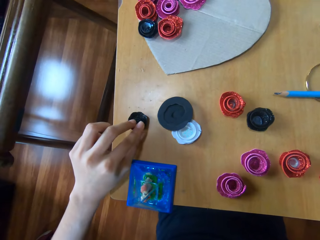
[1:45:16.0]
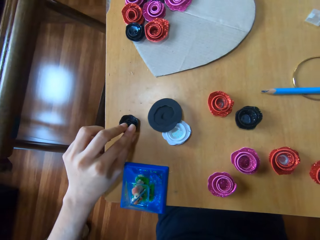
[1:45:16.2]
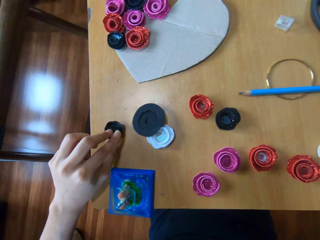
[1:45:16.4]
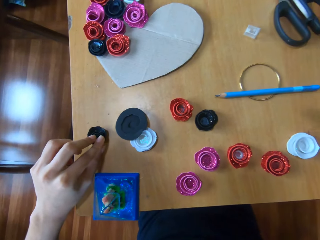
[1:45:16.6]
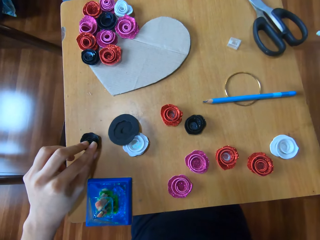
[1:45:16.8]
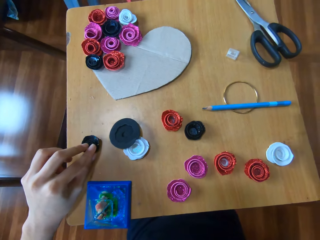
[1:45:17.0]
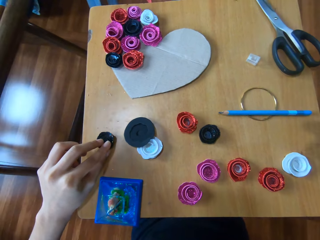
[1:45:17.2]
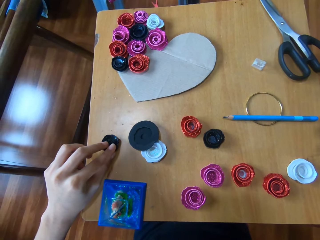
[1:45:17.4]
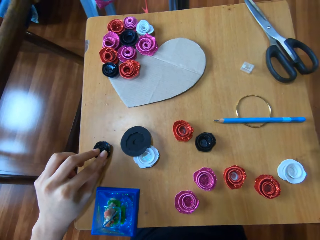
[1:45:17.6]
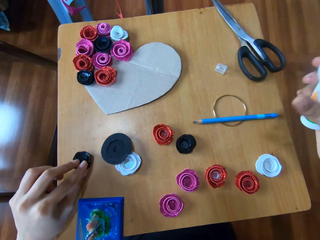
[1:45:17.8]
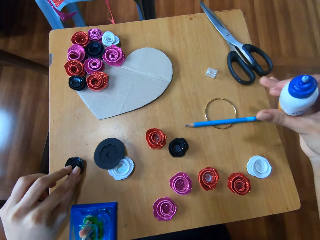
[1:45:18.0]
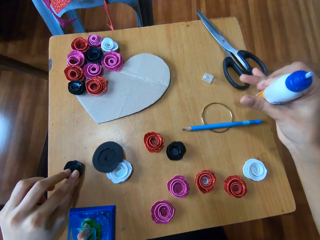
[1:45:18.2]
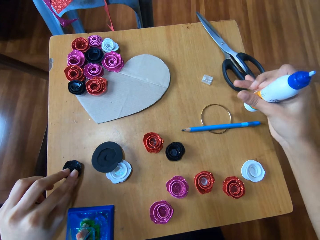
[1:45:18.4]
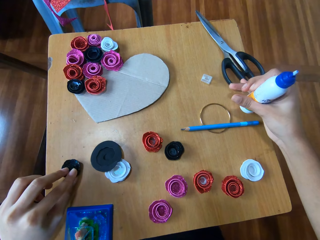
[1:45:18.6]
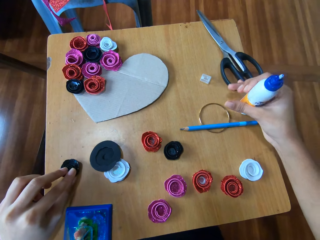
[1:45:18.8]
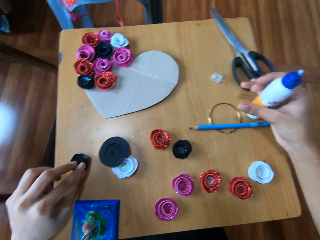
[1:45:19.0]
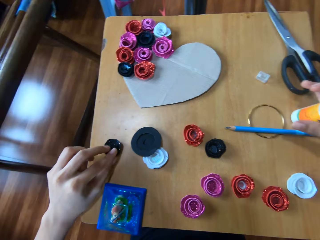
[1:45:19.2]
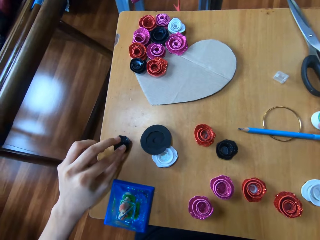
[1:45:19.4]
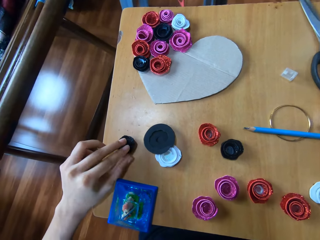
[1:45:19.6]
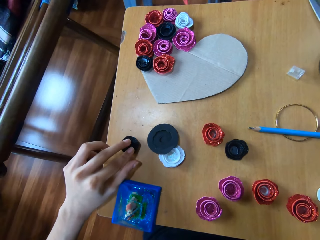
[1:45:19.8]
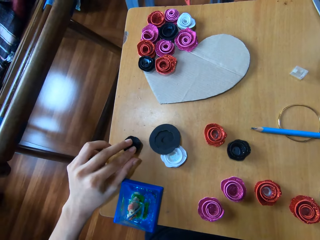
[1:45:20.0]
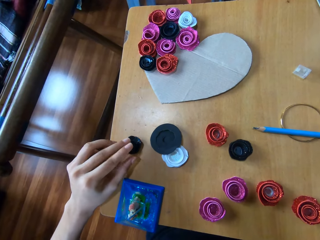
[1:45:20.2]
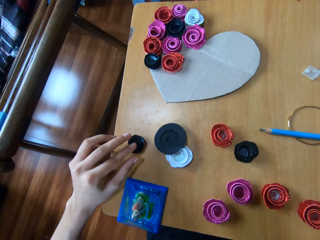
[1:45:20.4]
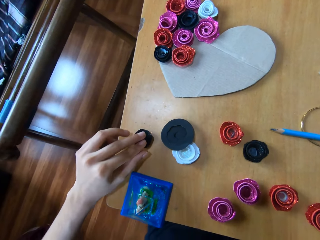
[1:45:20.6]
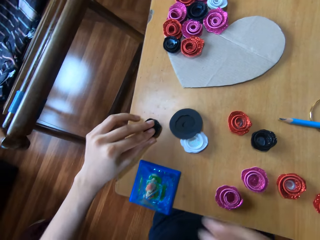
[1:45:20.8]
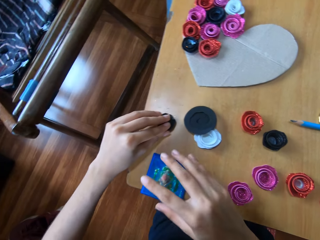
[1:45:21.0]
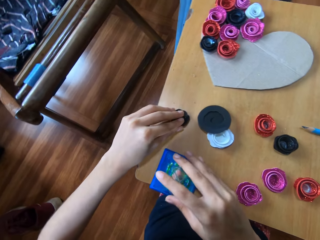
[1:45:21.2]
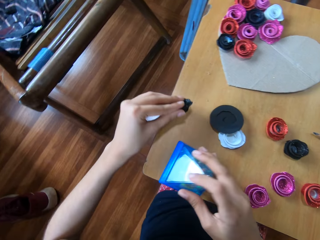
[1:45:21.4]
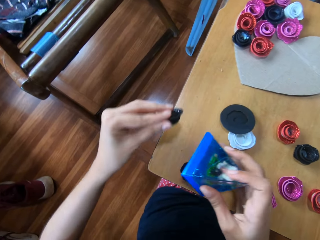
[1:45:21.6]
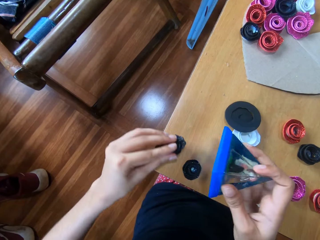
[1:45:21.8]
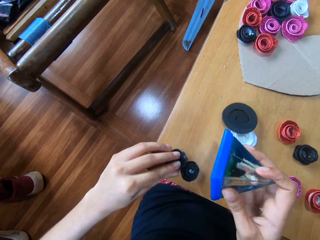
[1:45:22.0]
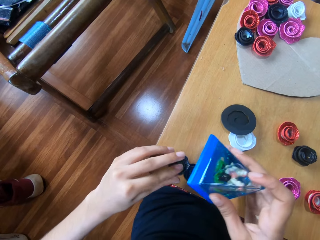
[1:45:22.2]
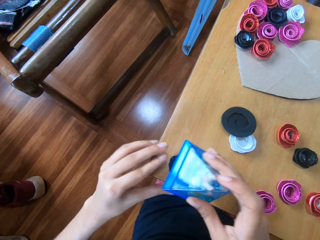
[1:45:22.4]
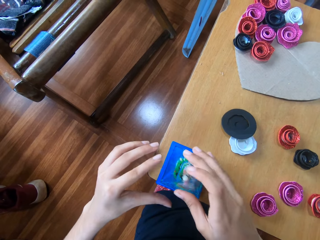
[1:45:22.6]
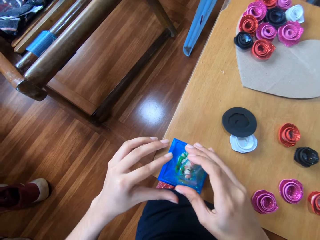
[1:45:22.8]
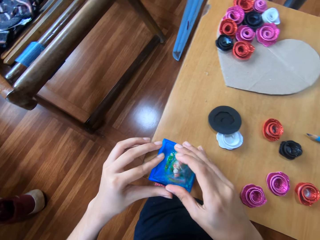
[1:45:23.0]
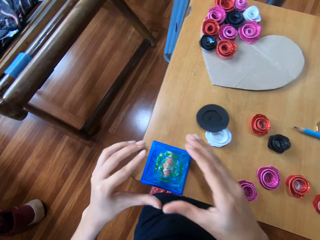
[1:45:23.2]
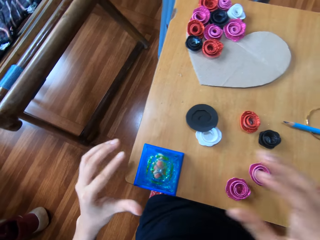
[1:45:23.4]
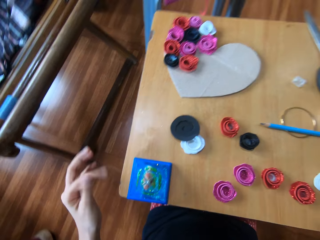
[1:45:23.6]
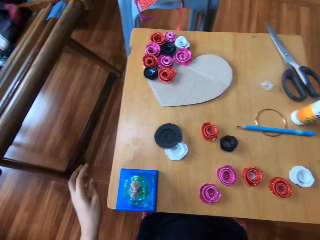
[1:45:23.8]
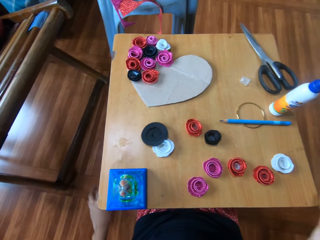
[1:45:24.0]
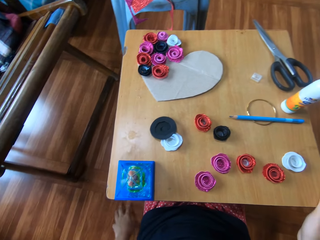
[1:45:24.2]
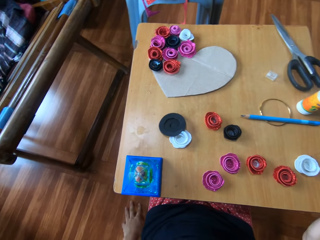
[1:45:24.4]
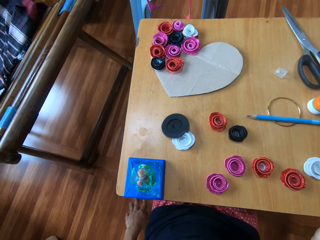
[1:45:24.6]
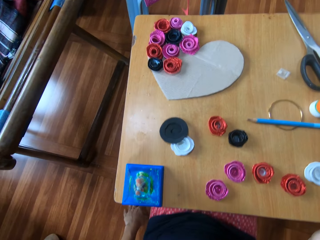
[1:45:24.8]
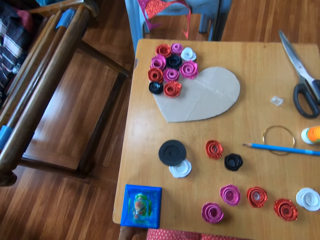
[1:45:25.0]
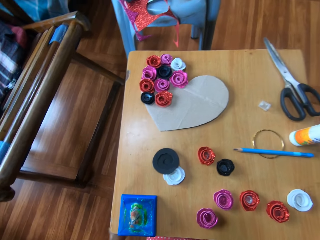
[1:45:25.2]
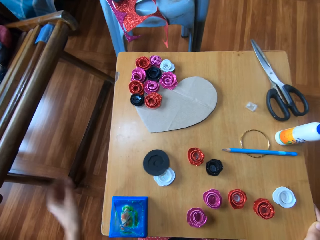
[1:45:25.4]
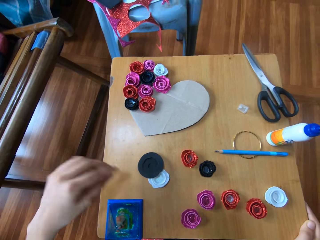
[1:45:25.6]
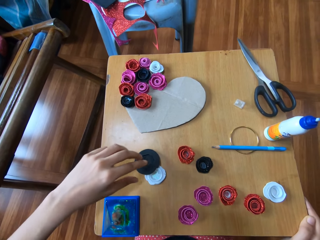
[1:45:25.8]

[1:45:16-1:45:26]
The camera wearer drops the glue on the table. They attach the curled cardboard together. They pick the one-inch circle punch from the table with the right hand. They place the cardboard under a statue. They drop the paper flower on the table with the left hand. They drop the one-inch circle punch on the table. They check the curled cardboard.

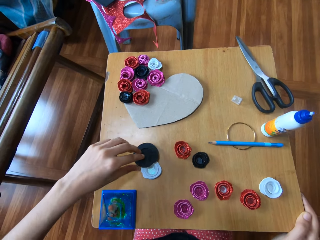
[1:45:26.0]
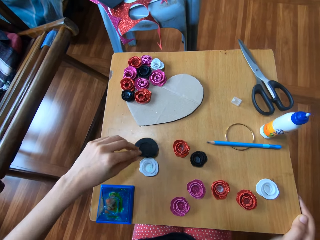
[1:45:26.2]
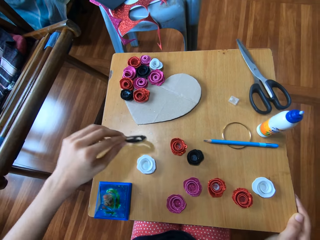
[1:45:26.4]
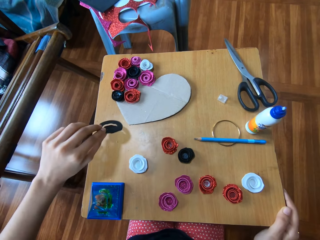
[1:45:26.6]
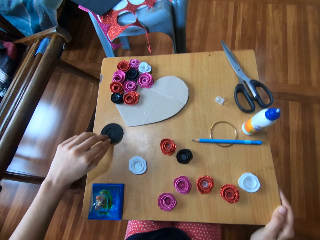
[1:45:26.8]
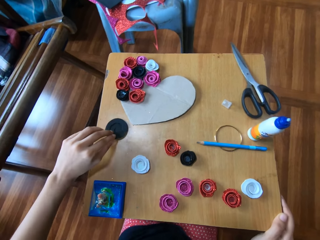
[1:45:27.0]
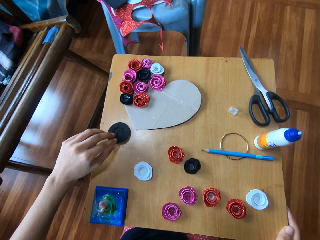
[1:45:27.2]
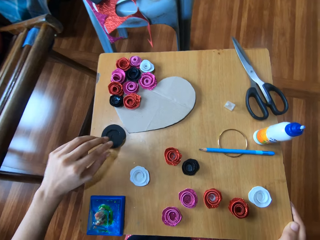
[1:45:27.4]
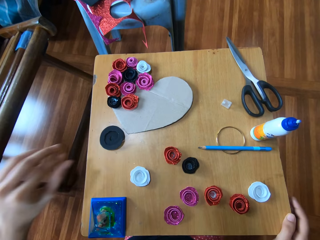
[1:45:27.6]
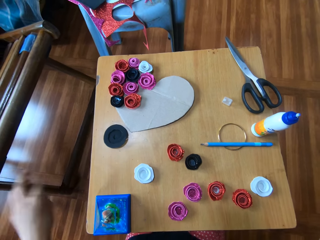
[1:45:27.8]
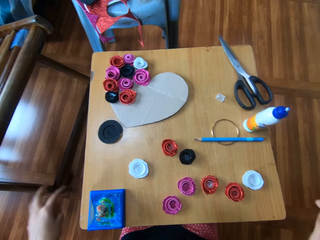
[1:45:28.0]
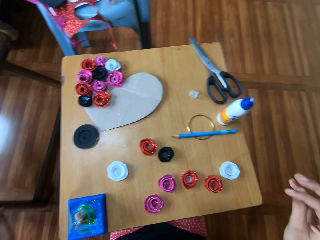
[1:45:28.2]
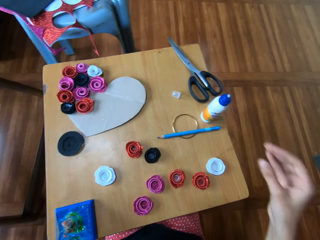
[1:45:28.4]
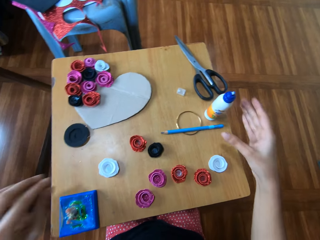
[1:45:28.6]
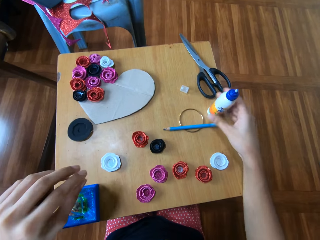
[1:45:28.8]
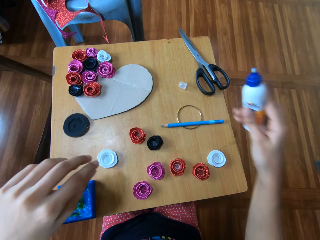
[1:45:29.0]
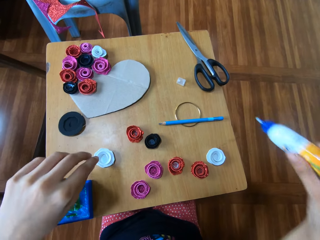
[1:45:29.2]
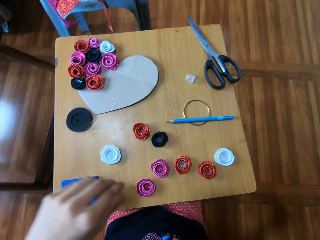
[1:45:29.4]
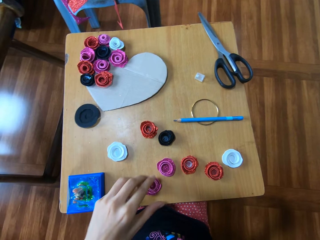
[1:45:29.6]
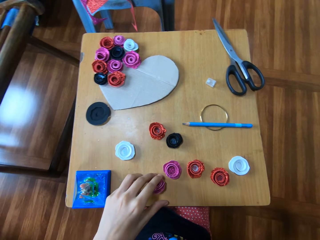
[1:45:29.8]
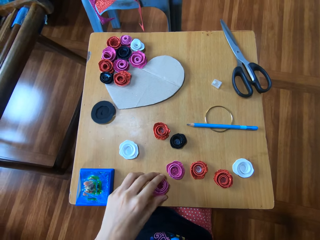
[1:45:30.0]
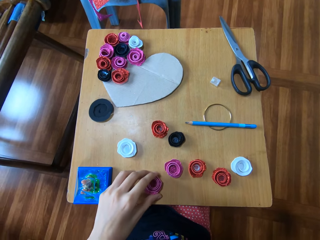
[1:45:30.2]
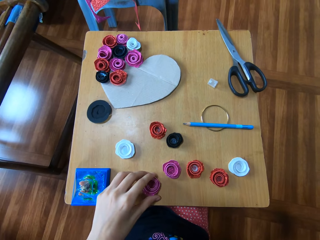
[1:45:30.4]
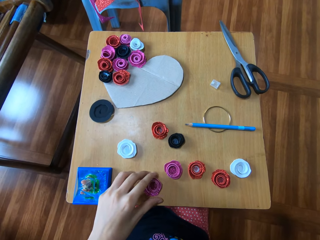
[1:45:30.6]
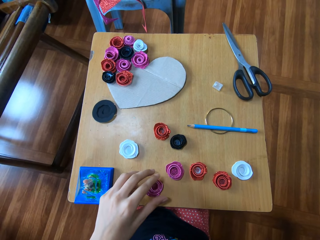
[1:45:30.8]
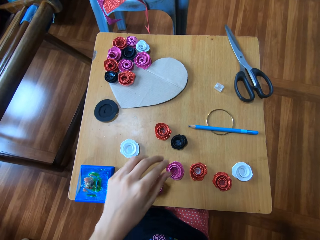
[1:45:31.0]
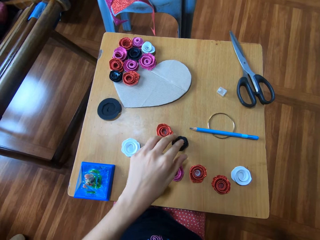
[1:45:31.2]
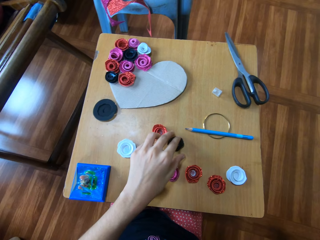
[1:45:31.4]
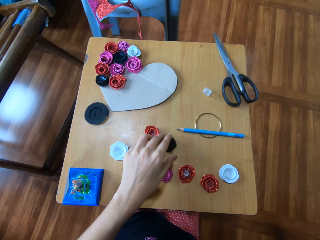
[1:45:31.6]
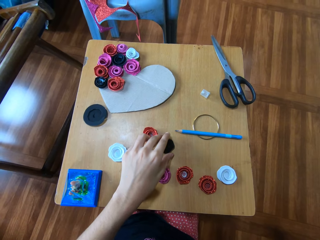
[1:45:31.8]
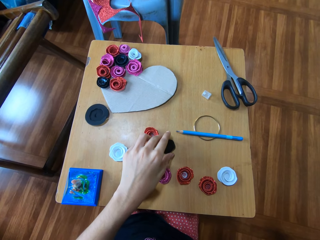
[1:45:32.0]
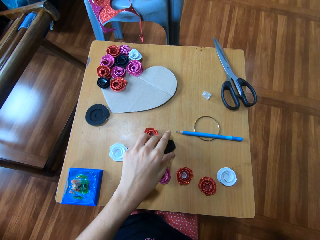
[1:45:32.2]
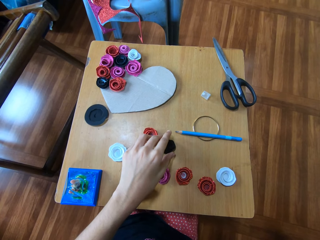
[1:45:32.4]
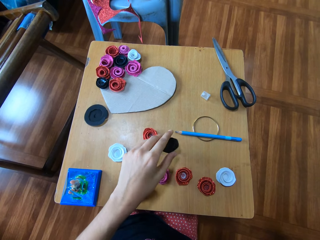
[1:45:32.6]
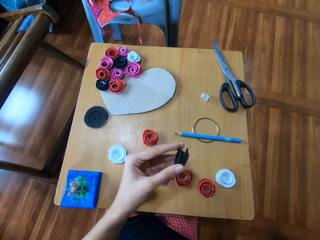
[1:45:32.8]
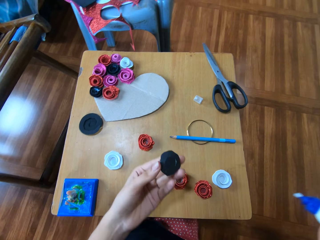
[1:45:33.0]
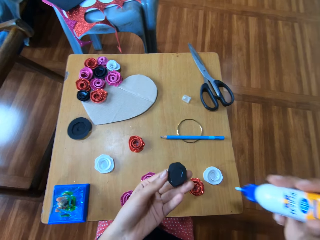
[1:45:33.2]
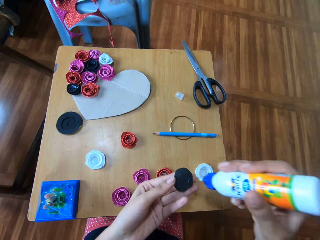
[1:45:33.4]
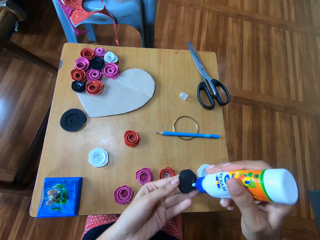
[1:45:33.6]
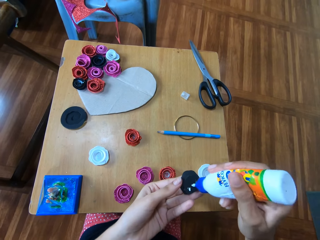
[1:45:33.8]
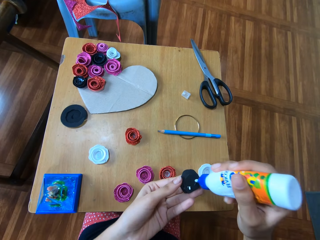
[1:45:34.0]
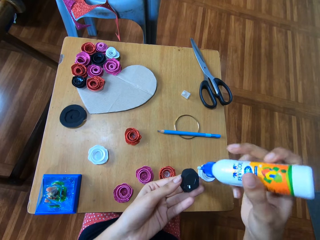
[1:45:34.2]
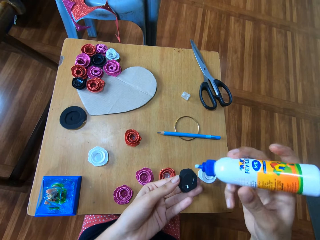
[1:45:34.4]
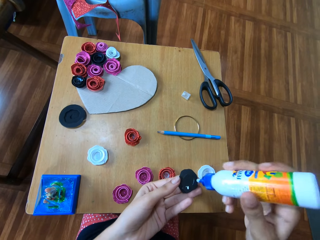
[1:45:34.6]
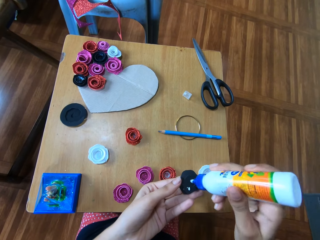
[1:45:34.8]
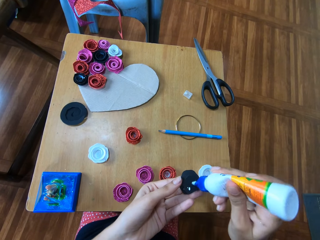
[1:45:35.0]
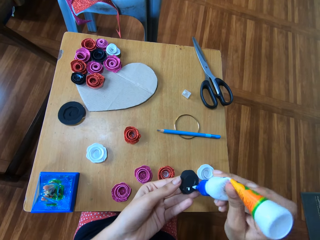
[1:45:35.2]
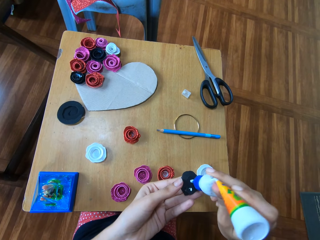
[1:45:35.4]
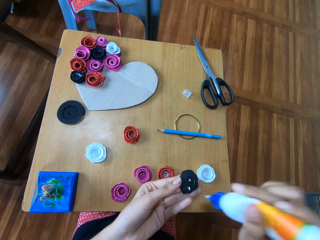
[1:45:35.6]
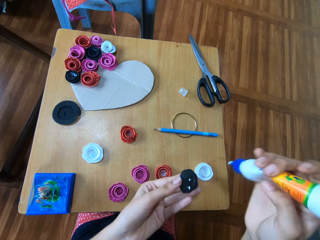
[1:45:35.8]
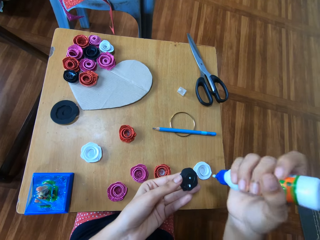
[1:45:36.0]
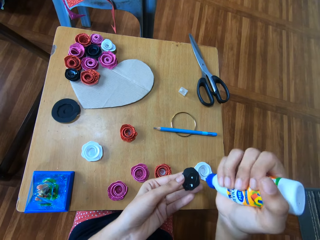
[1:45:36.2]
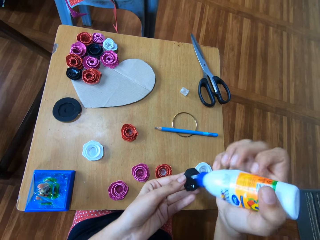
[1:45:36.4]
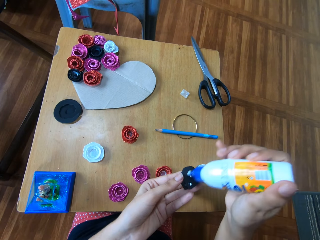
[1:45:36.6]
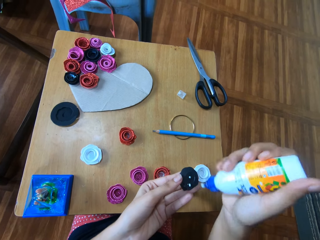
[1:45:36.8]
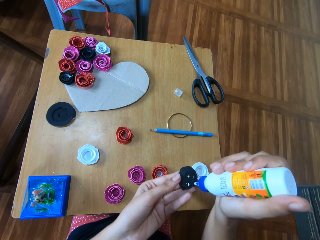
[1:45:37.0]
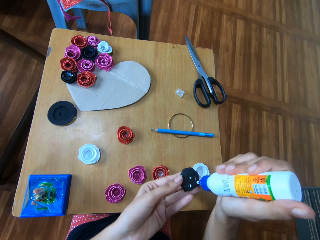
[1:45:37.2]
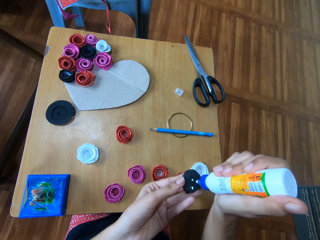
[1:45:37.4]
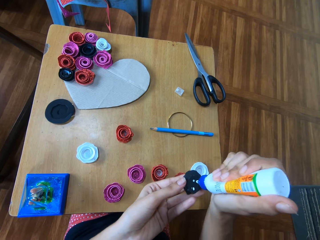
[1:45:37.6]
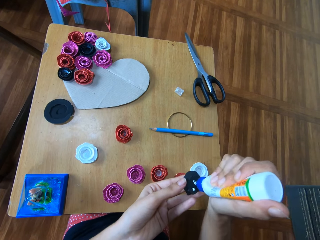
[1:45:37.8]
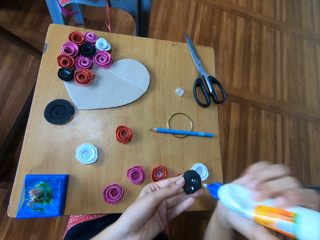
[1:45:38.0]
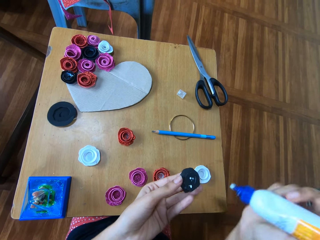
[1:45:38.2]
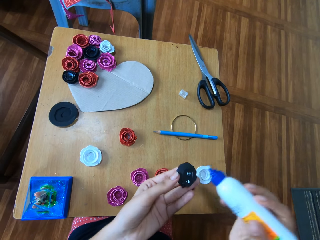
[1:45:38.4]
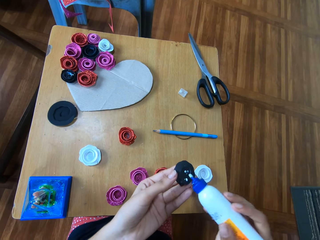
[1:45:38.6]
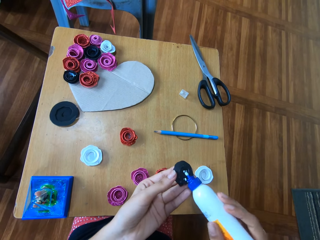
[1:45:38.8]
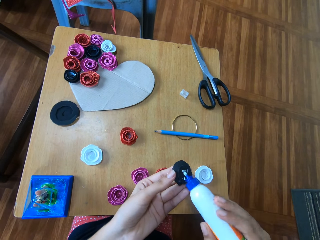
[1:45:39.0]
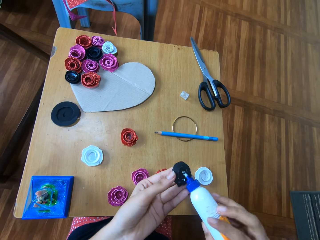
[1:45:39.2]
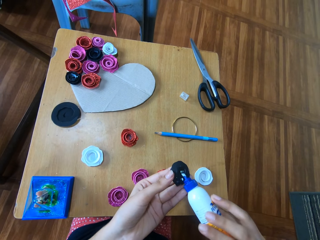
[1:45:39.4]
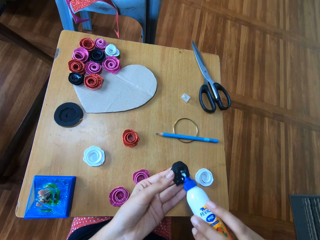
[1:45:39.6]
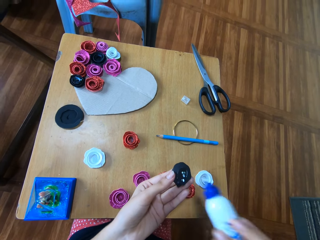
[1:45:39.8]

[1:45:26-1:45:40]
The camera wearer picks another paper from the table with the left hand. She drops the paper on the table. She picks the glue from the table with the right hand. She spreads the glue on the cardboard. She moves a paper flower on the table with the left hand. She picks the paper flower from the table with the left hand. She applies glue on the paper flower with her right hand.
